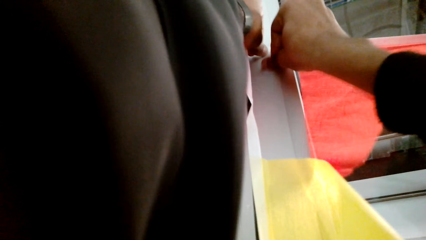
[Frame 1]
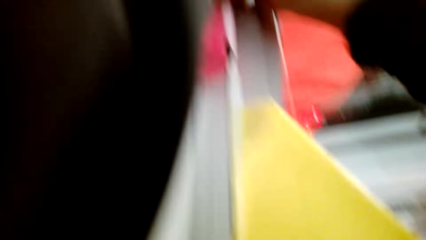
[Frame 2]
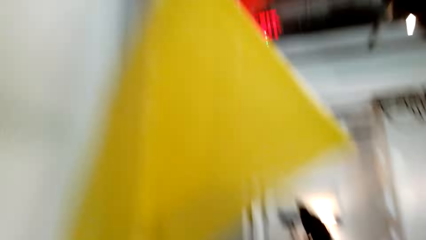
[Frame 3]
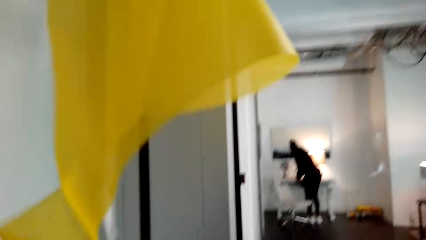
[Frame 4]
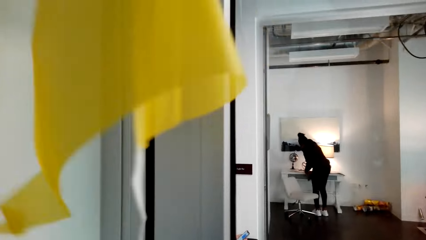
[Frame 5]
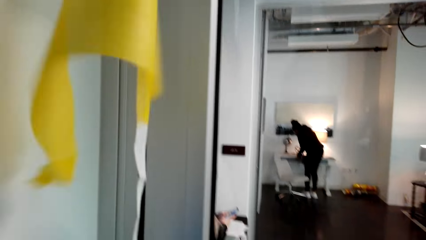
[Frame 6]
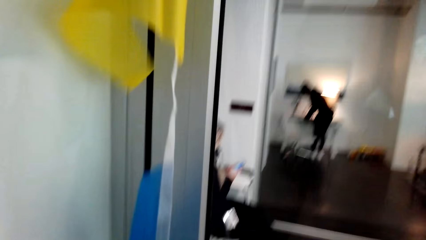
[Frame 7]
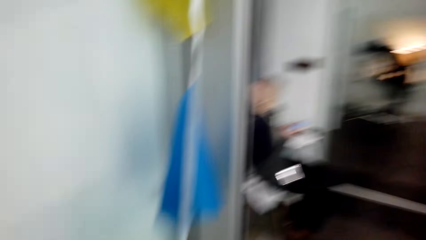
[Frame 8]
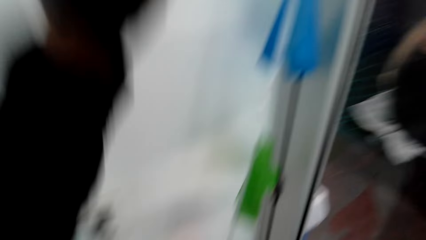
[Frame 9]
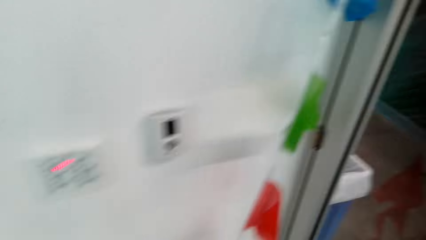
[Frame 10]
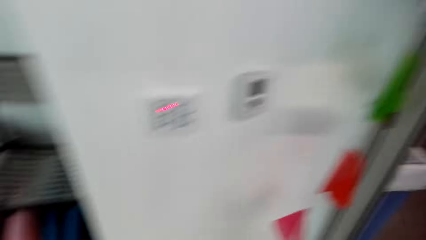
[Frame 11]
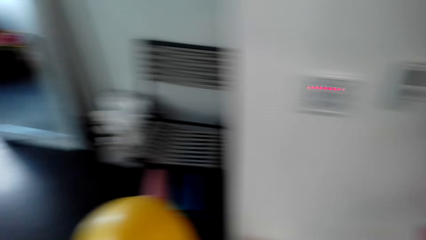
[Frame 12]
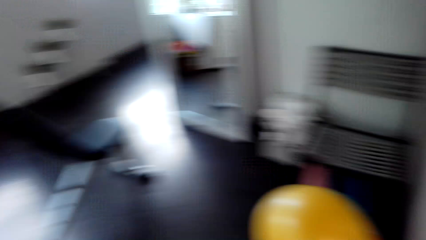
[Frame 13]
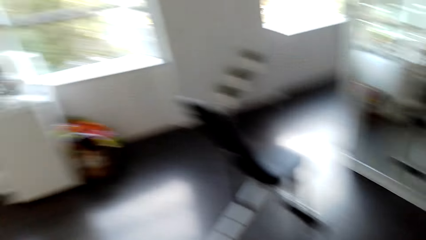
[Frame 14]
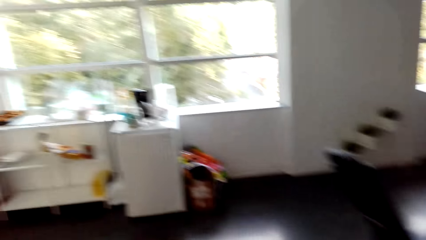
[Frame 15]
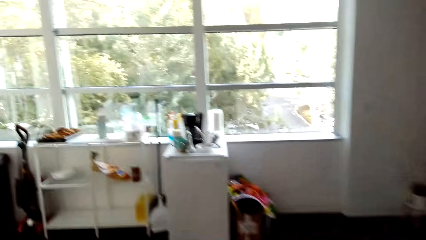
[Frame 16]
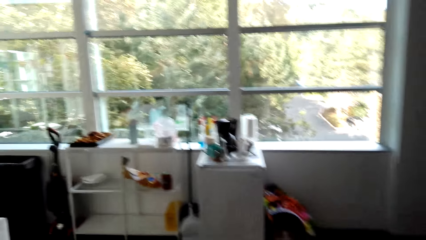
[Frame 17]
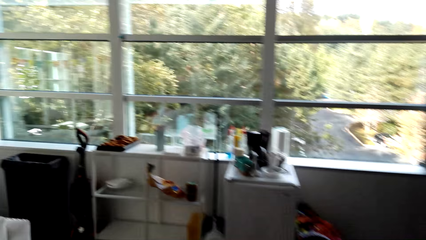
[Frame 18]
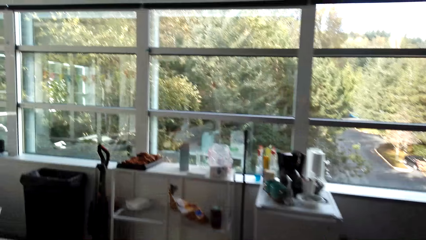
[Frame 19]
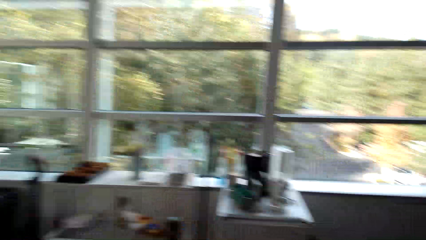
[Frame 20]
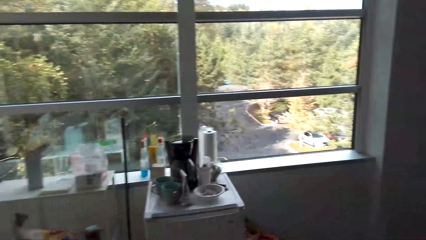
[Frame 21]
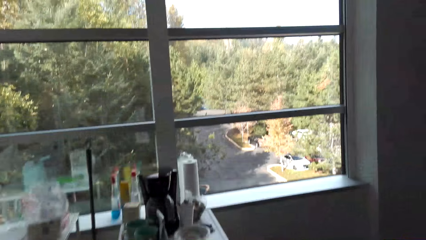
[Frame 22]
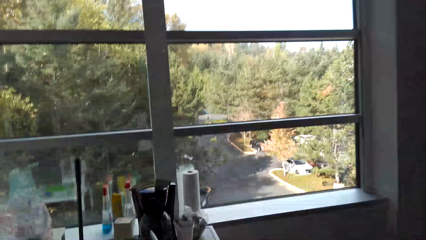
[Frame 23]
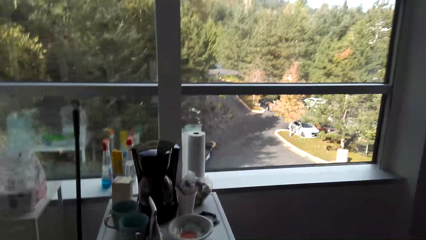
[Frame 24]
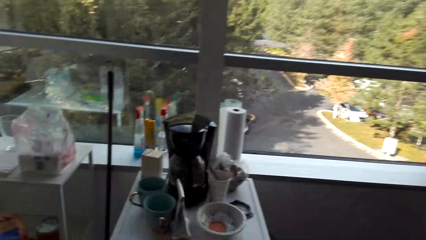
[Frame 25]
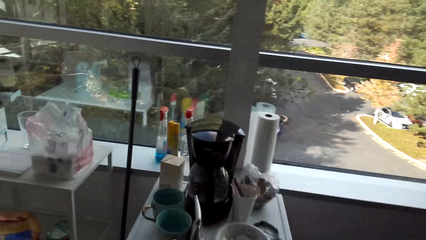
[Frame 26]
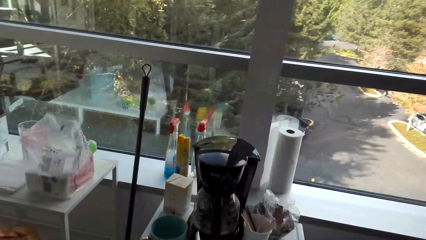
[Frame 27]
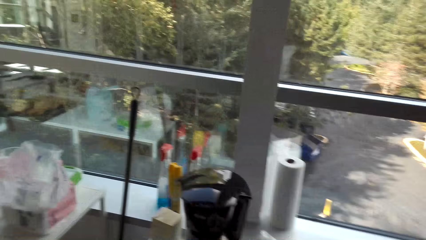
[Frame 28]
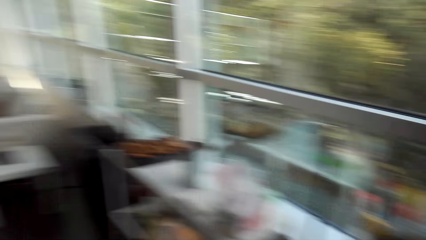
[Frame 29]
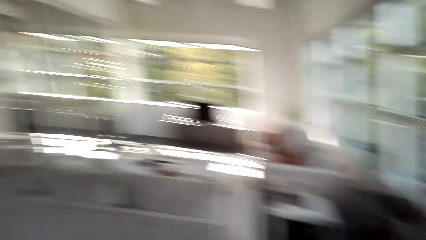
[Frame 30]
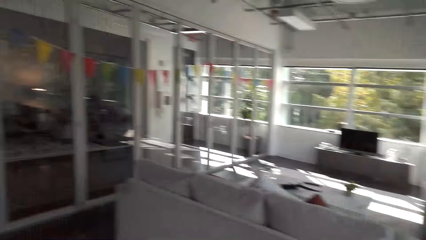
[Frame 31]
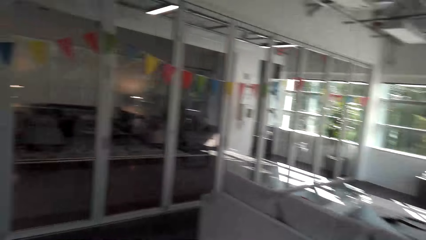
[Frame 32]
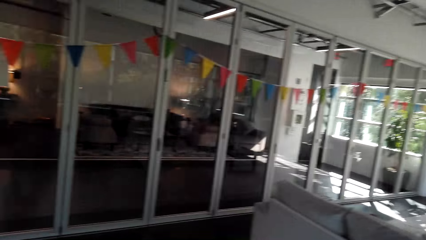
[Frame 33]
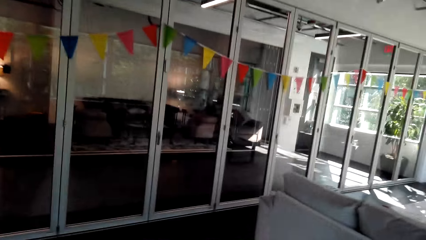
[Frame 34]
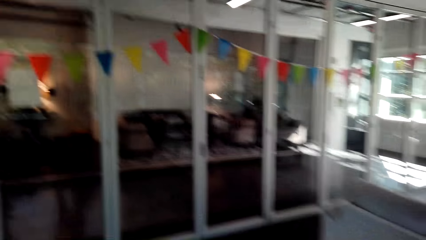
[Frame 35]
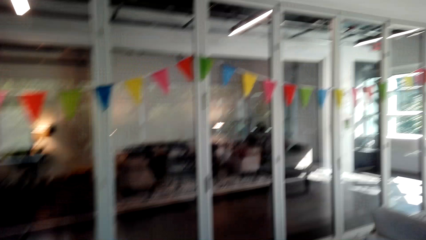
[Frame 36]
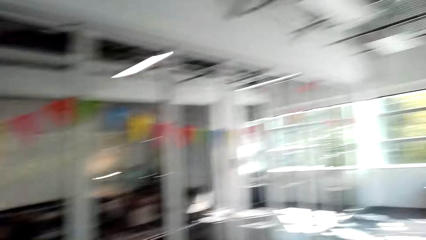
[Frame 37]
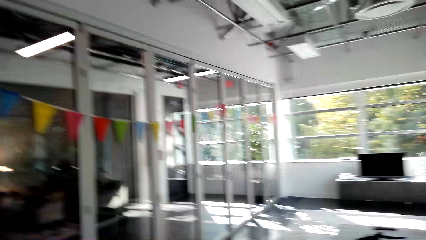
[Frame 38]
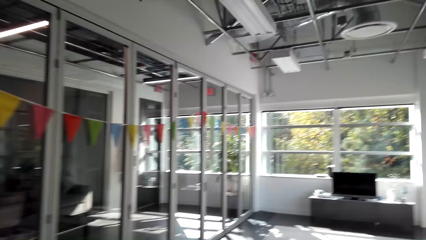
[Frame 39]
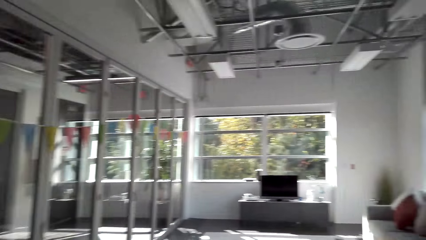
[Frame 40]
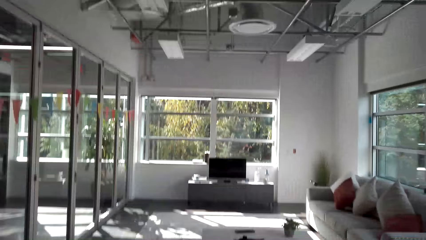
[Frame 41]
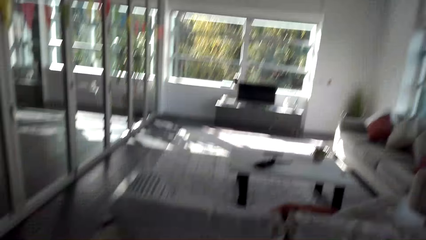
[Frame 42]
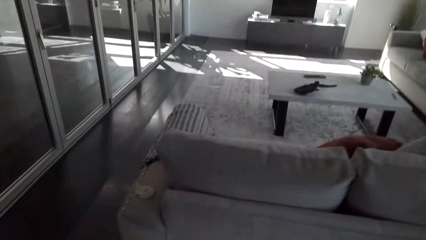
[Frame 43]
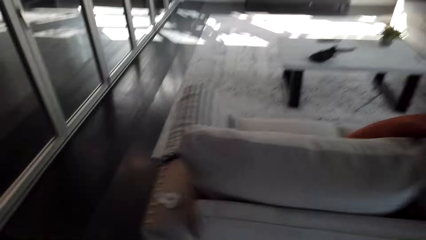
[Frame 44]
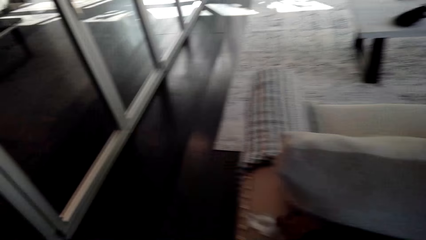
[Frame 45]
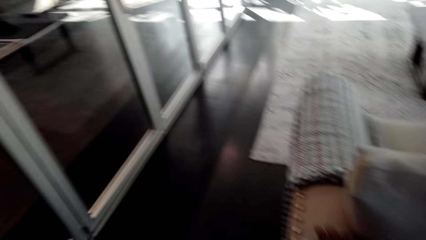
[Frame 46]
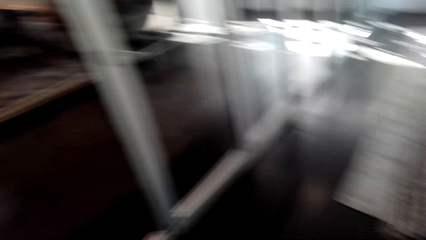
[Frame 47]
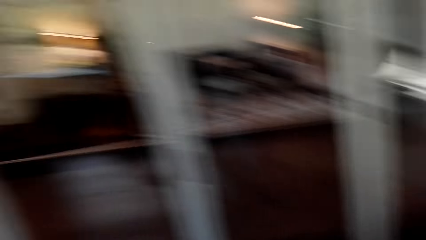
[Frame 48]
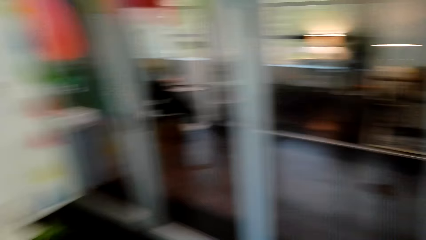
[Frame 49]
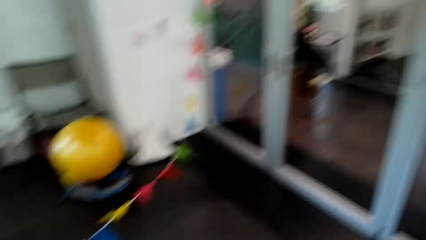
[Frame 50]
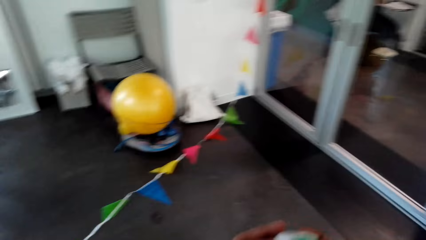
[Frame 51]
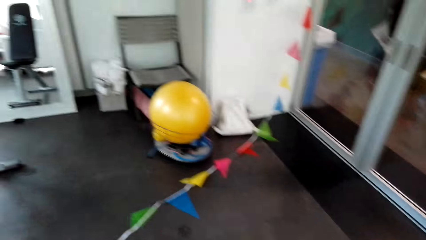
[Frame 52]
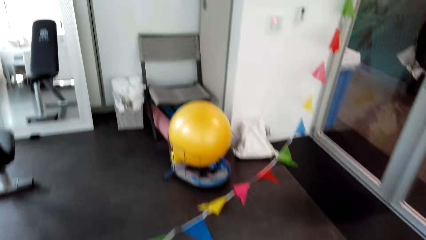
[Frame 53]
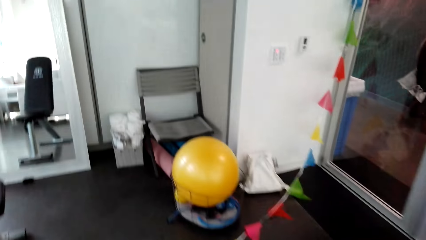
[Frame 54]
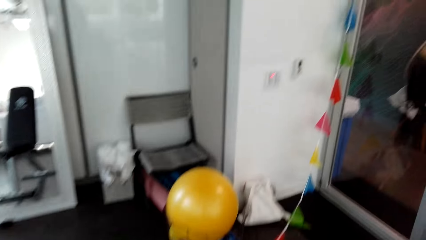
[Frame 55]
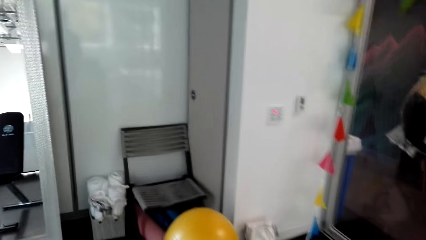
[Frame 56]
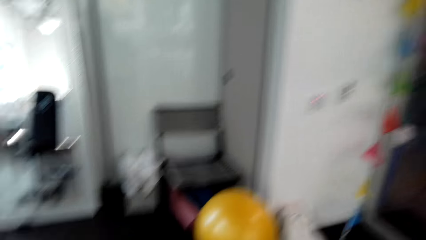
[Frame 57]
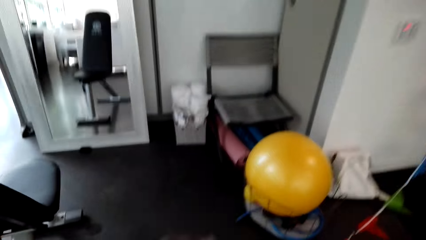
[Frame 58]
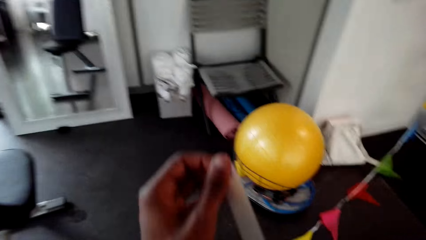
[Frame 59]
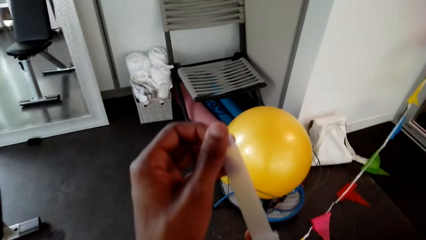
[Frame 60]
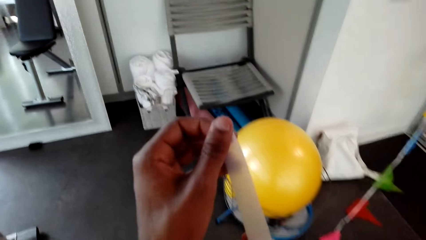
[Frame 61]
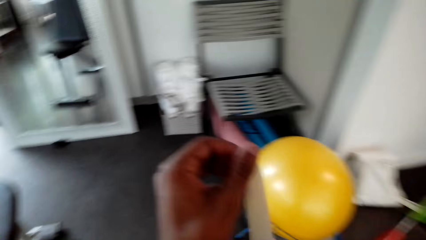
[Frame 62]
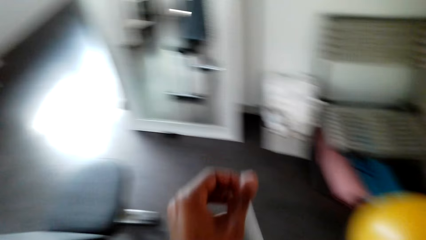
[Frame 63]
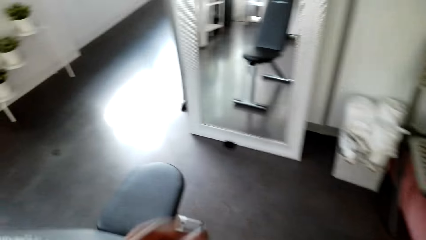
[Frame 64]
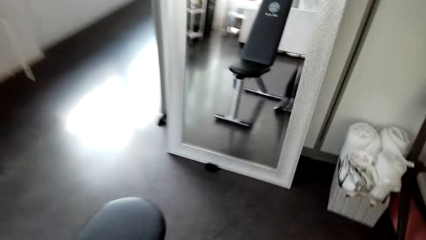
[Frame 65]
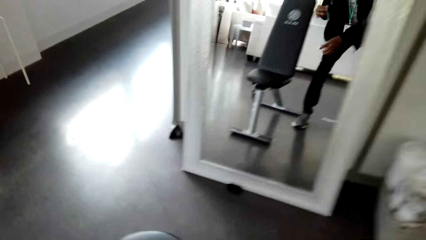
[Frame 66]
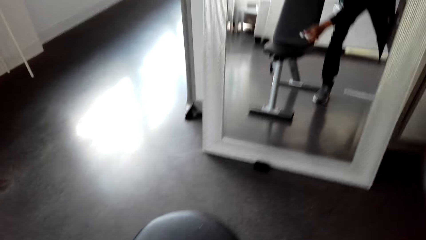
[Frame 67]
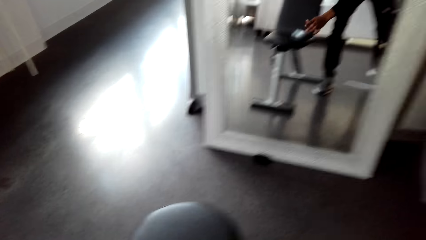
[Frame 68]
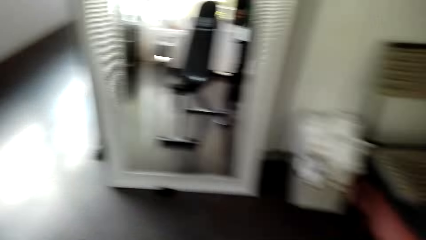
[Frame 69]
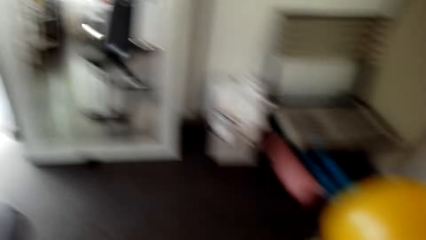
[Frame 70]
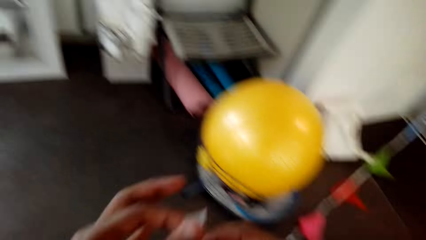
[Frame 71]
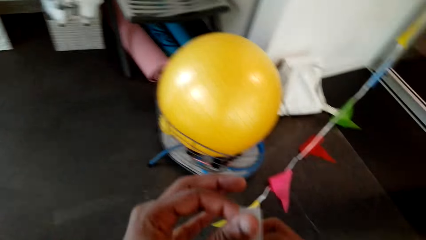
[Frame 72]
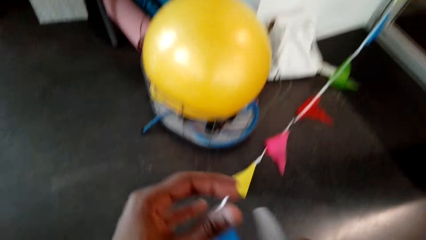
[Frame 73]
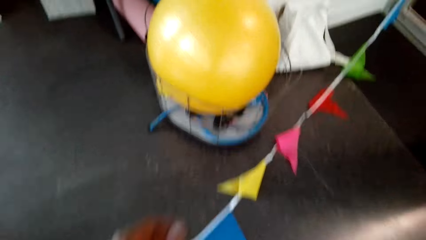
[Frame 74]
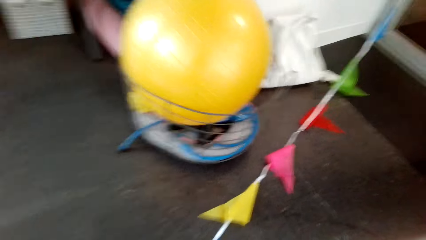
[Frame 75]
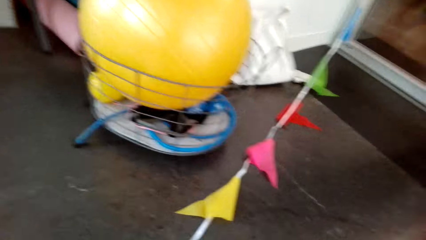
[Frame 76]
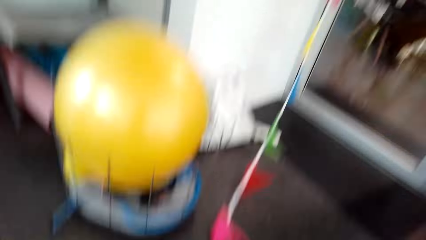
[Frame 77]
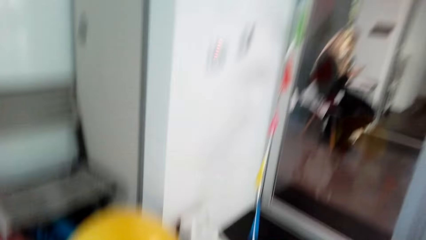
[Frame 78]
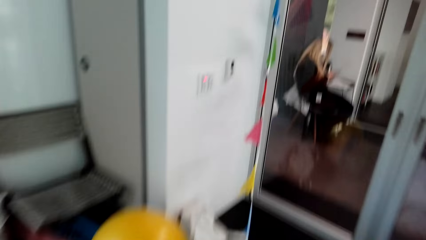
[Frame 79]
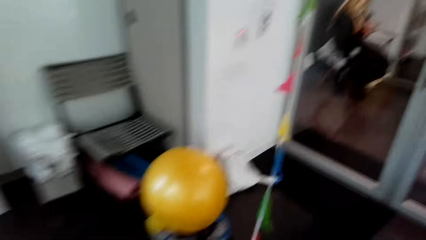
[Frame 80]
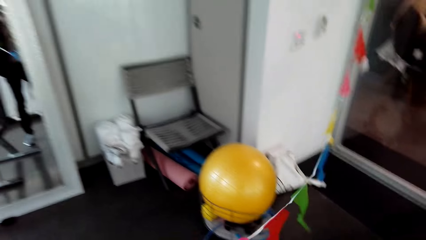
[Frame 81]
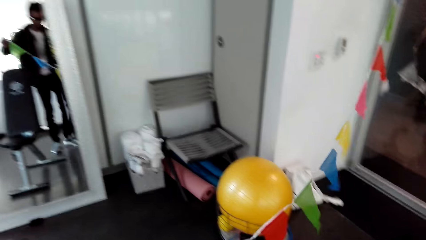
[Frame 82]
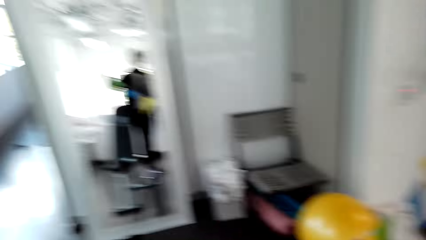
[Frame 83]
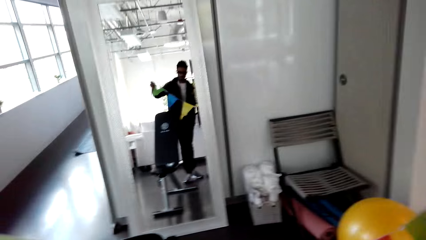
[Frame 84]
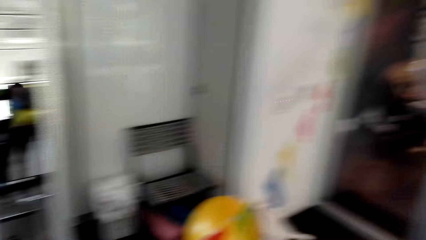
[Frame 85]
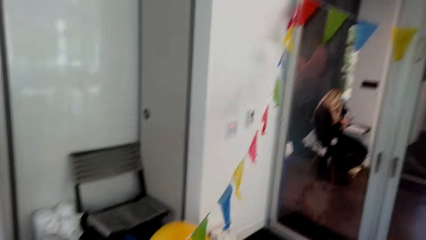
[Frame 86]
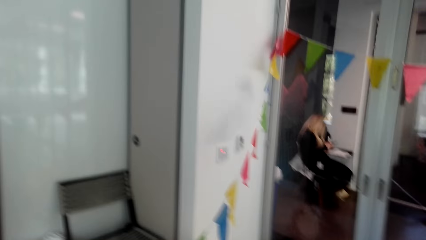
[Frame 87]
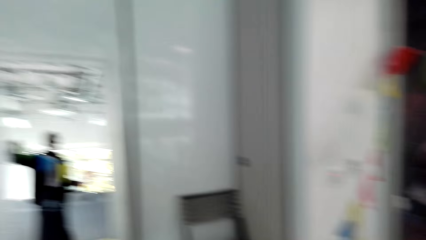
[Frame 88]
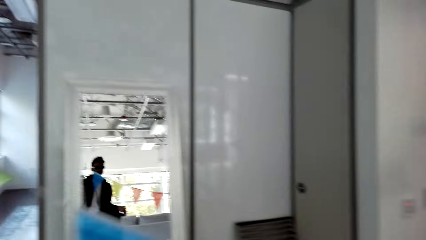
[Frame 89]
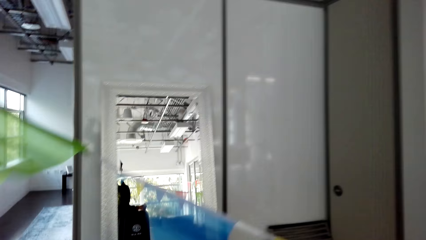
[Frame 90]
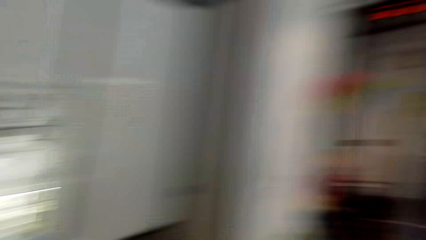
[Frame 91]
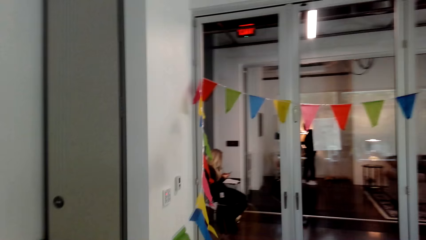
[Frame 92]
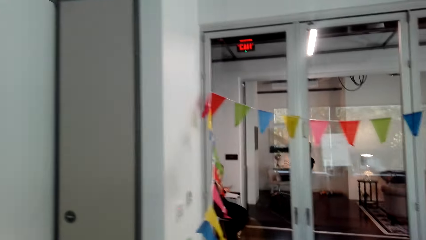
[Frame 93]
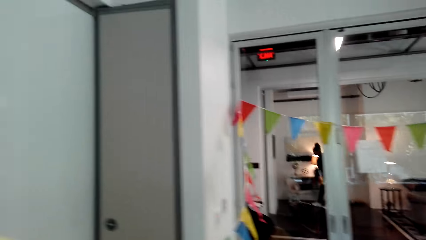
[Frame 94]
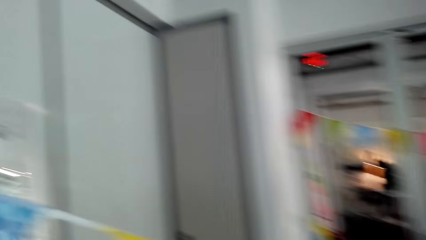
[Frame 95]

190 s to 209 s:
The camera wearer walks around. They pull the sellotape. They cut the sellotape. They pick up the decoration.
